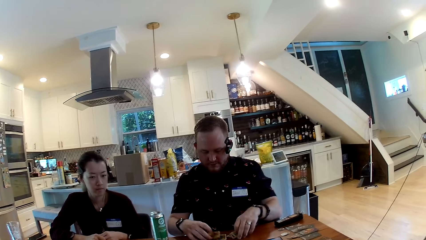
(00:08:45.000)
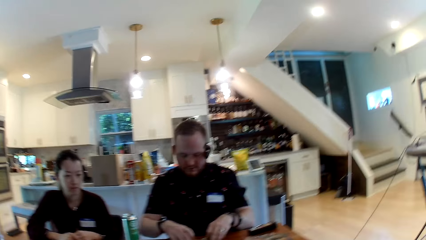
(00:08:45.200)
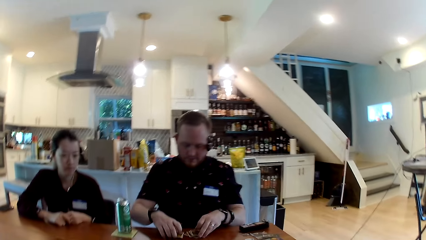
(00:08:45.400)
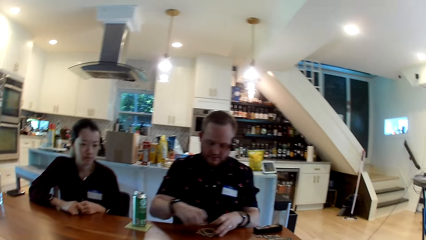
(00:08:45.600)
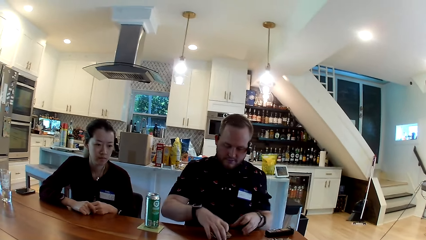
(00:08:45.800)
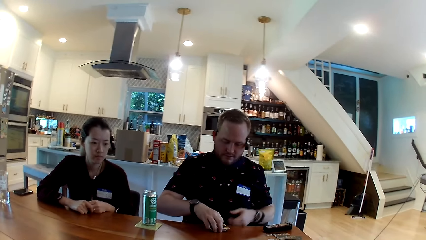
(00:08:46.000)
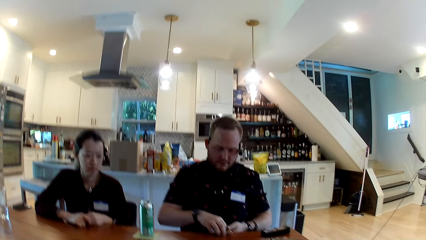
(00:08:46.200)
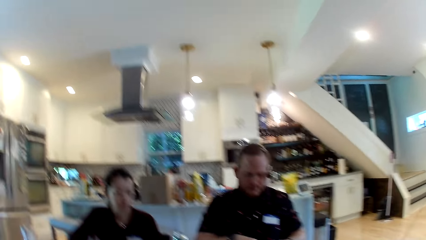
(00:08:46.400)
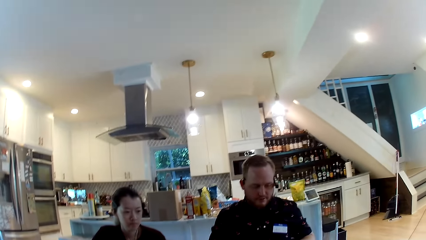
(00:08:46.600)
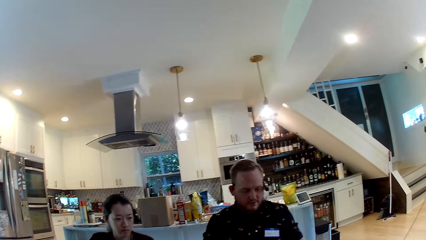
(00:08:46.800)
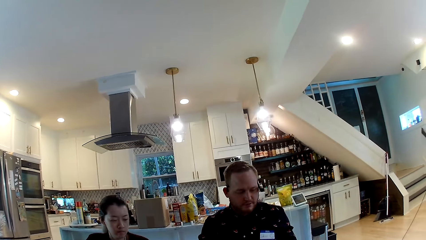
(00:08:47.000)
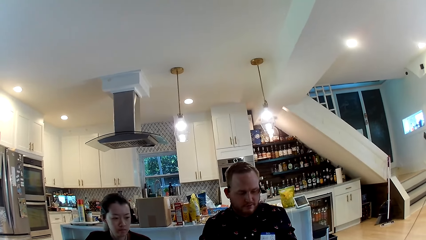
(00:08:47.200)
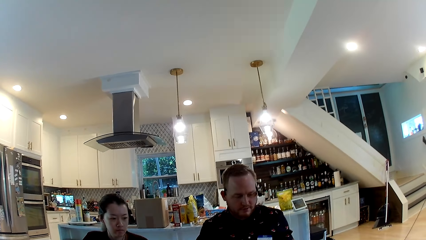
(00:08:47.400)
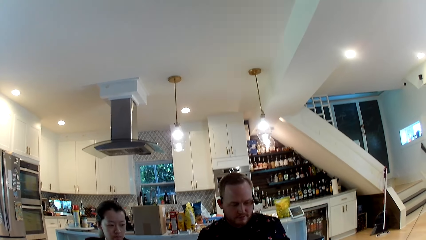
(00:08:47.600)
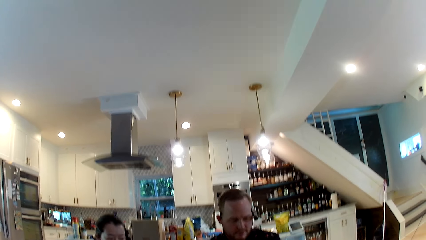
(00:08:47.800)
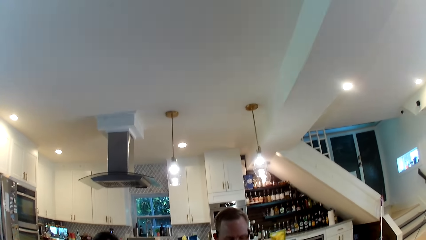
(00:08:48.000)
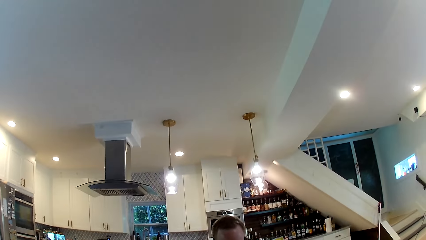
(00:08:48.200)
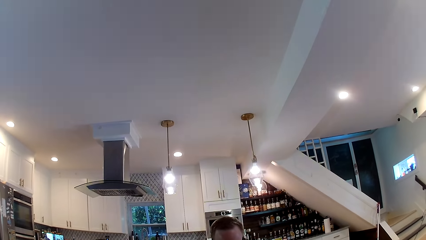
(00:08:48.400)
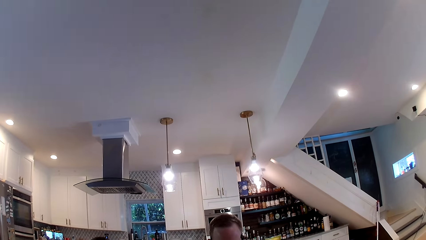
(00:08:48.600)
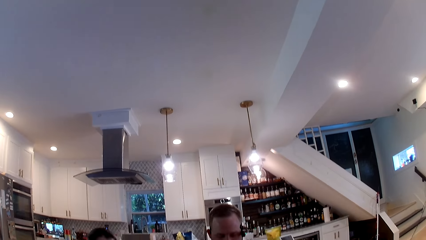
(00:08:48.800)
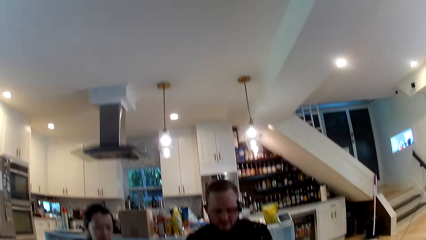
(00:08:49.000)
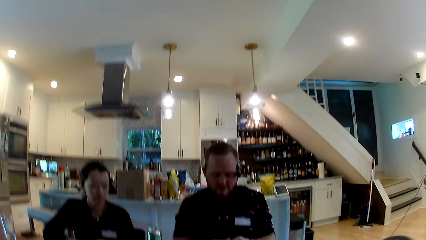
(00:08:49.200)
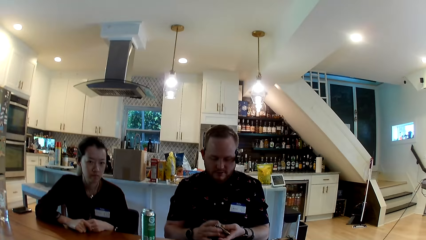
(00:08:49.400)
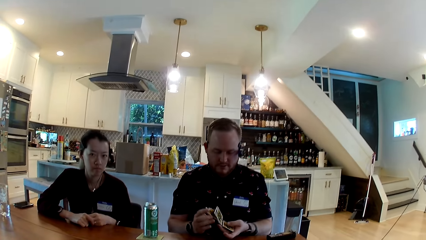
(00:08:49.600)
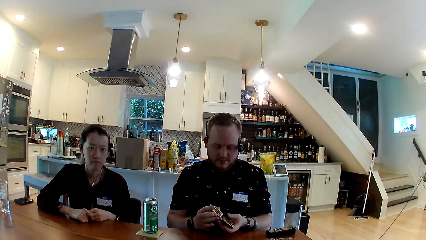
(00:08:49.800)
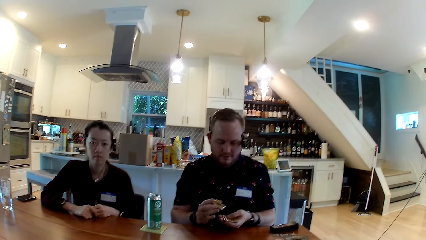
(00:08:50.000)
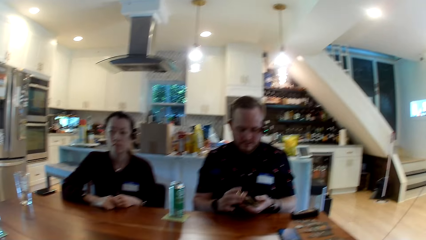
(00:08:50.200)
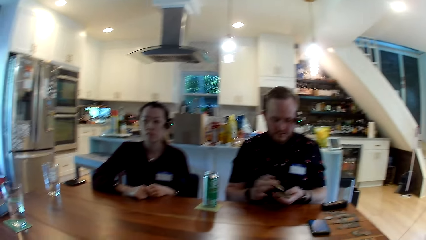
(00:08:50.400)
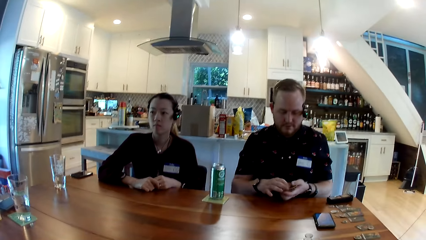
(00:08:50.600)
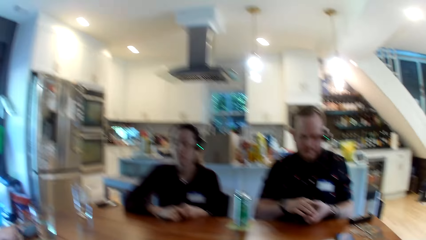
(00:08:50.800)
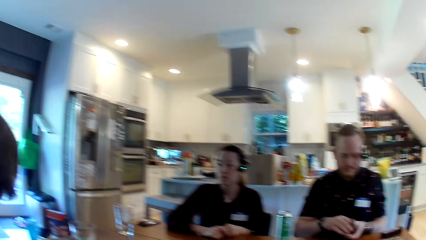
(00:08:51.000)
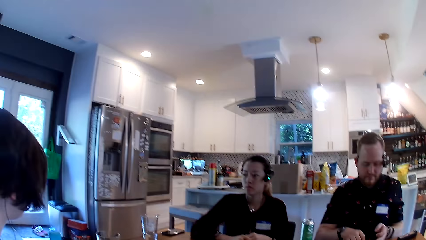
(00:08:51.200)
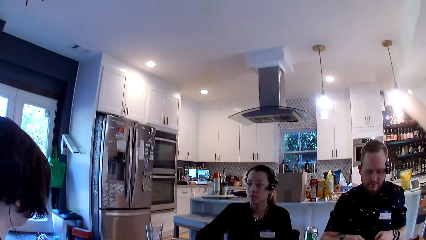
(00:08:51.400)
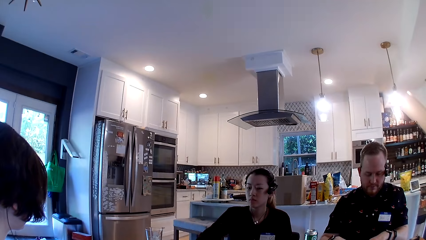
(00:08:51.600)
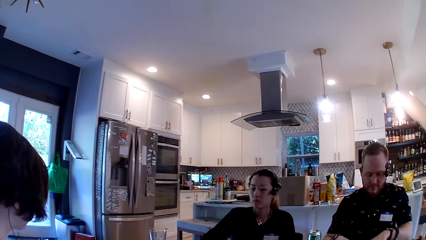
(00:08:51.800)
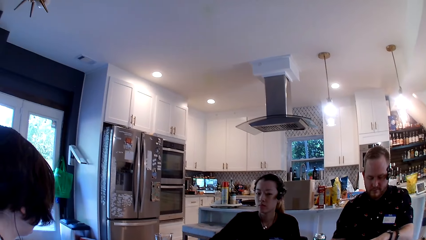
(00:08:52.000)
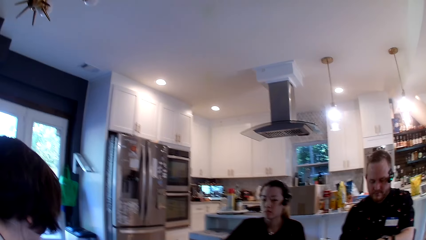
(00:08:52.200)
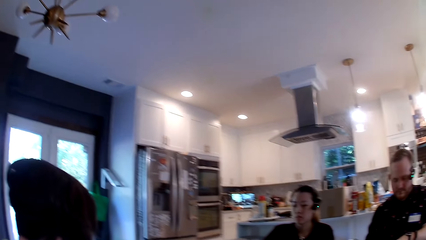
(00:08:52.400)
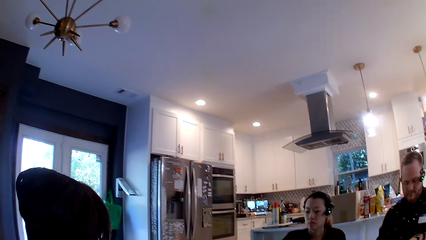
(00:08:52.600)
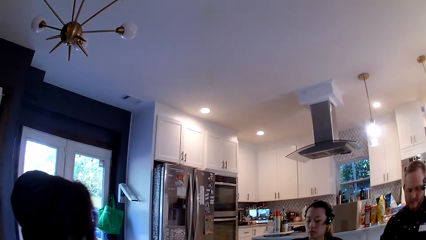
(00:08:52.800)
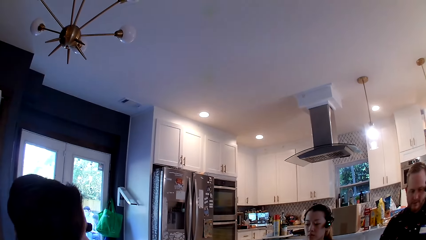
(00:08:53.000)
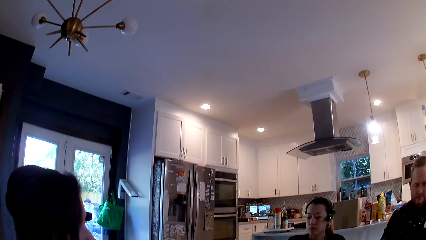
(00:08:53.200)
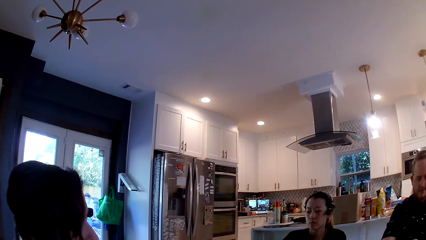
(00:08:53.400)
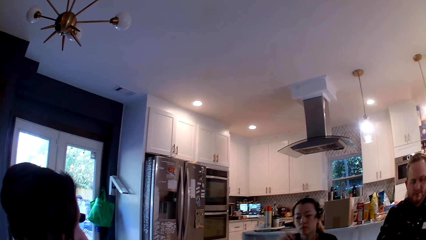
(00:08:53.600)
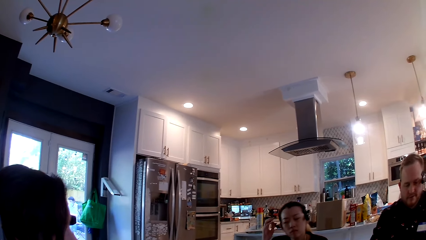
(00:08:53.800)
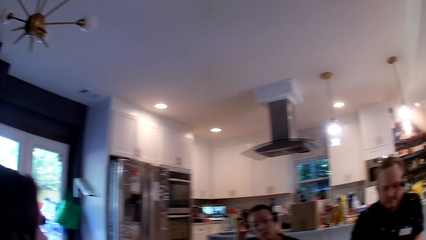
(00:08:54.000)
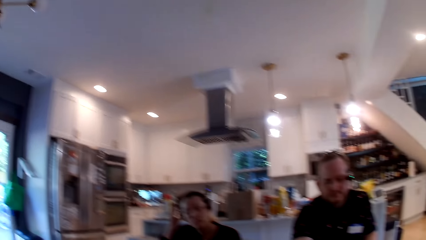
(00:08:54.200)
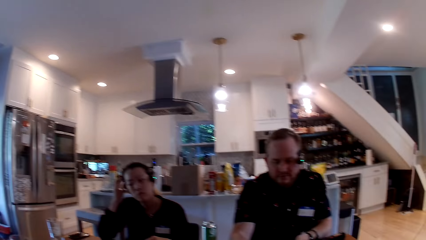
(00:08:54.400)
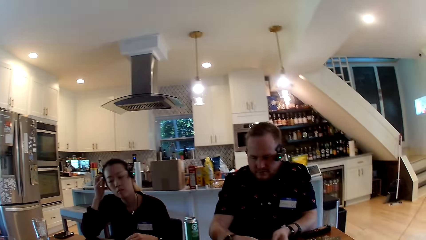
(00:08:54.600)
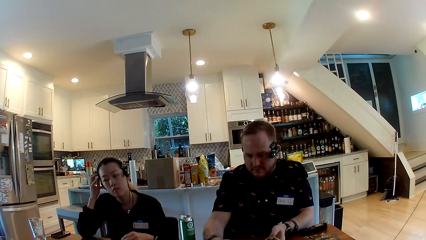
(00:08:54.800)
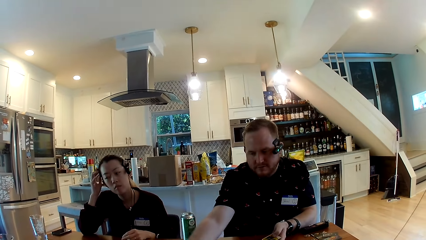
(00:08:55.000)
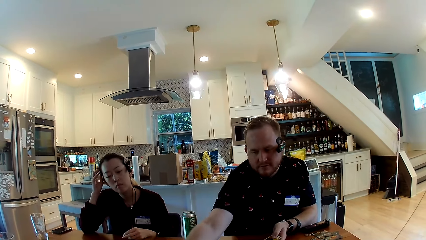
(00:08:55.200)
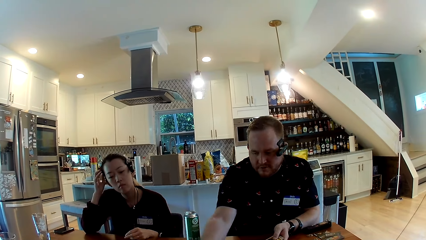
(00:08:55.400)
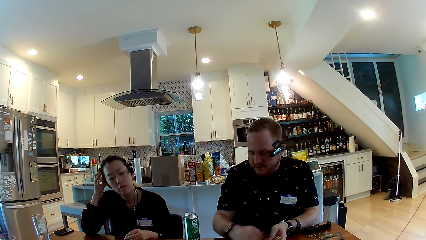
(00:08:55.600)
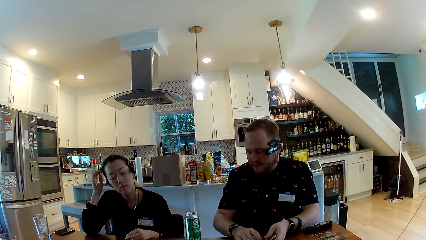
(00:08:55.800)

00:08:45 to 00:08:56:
The camera wearer looks around. A man shuffles cards. The camera wearer looks around. A woman touches her head with her right hand. The man deals out the cards on the table with his right hand.

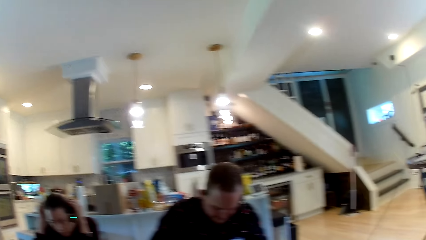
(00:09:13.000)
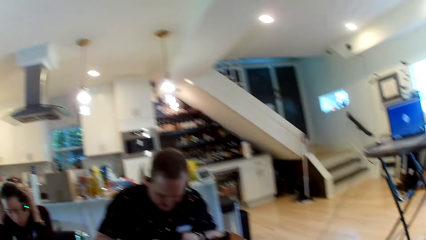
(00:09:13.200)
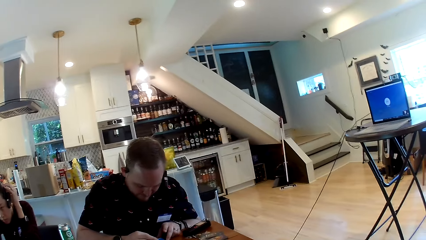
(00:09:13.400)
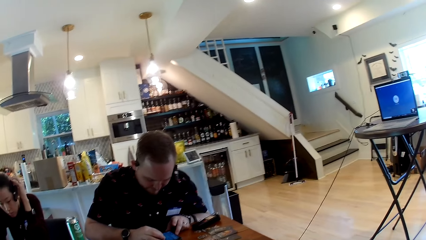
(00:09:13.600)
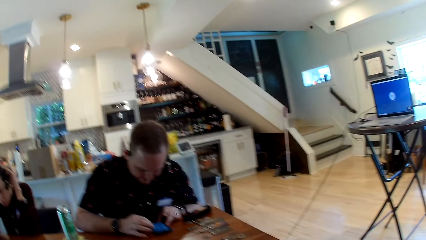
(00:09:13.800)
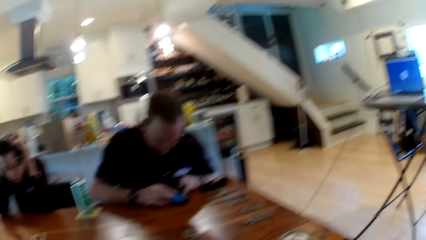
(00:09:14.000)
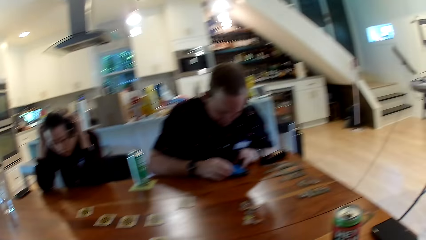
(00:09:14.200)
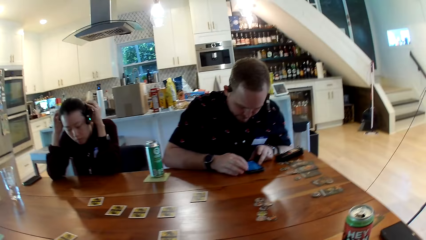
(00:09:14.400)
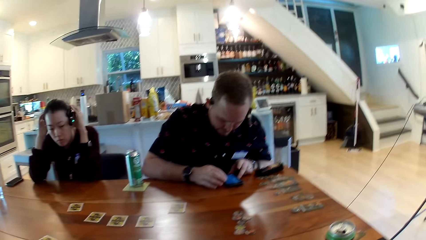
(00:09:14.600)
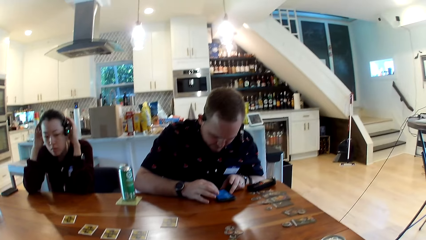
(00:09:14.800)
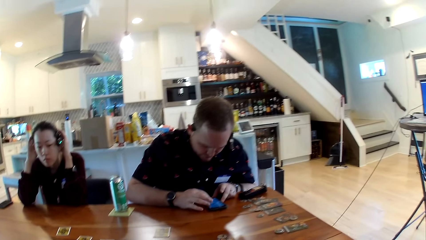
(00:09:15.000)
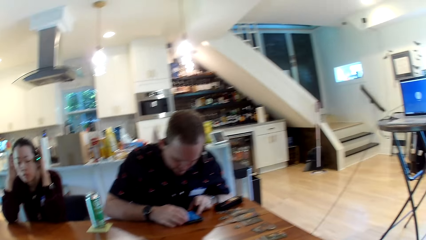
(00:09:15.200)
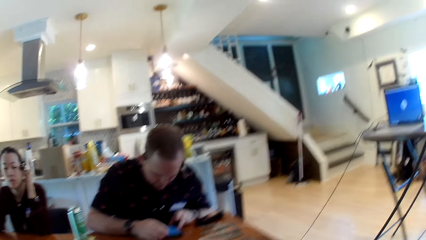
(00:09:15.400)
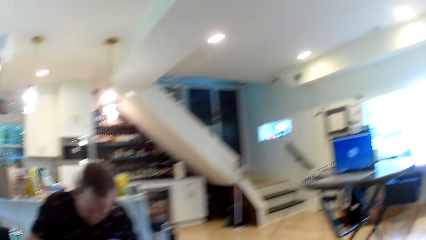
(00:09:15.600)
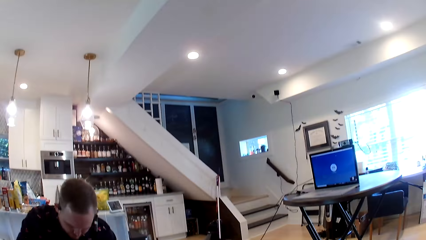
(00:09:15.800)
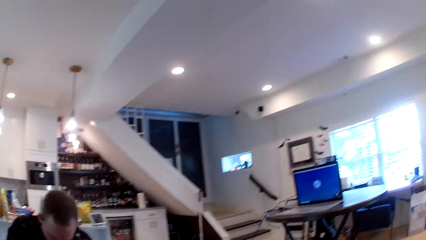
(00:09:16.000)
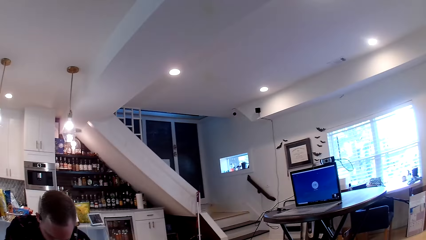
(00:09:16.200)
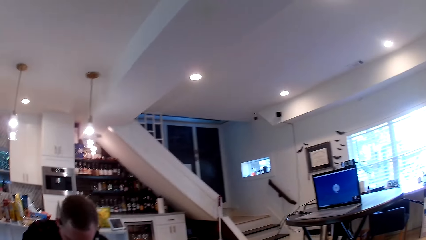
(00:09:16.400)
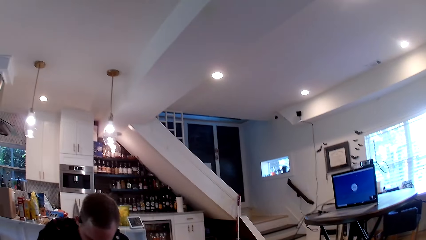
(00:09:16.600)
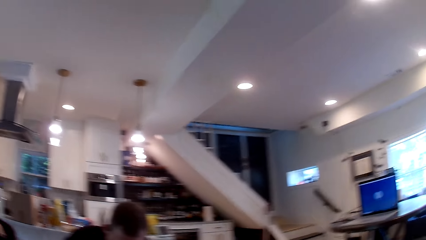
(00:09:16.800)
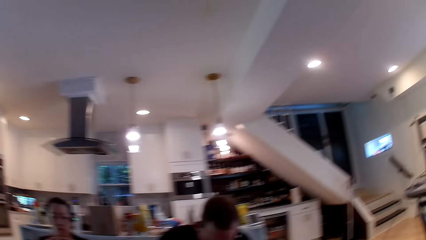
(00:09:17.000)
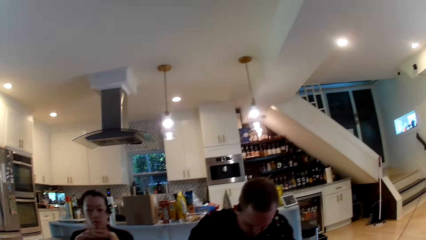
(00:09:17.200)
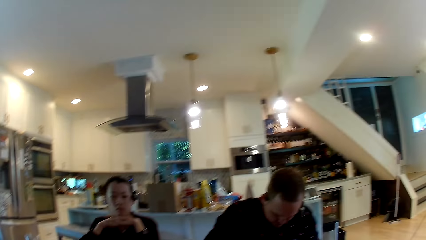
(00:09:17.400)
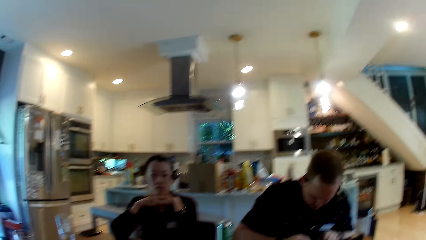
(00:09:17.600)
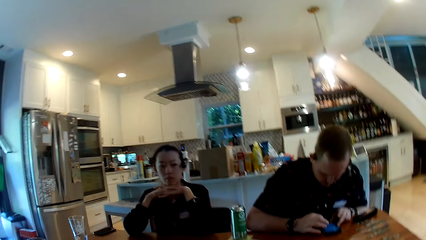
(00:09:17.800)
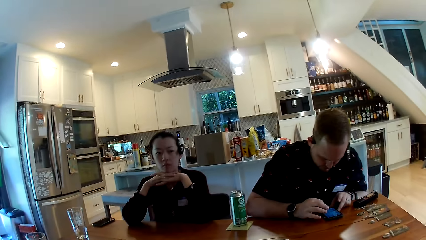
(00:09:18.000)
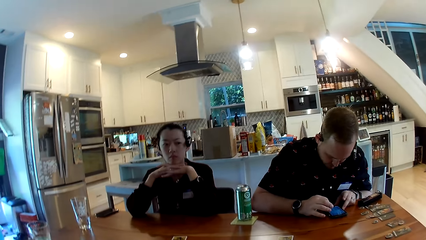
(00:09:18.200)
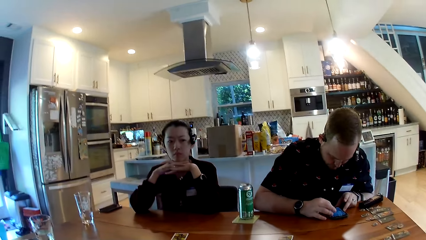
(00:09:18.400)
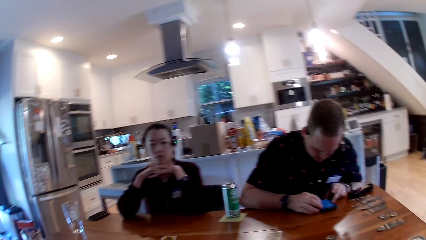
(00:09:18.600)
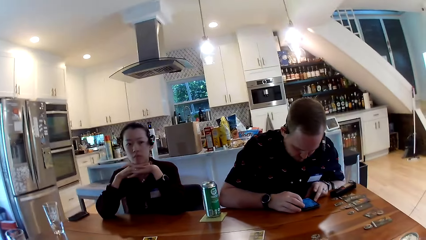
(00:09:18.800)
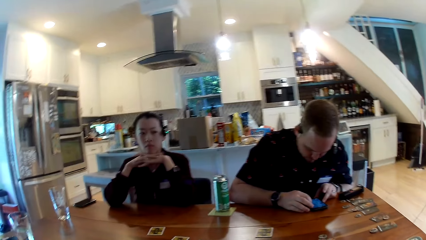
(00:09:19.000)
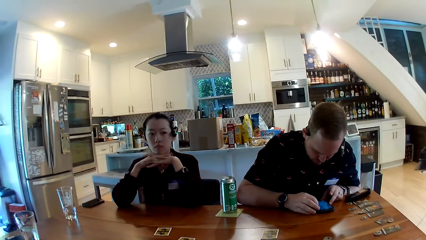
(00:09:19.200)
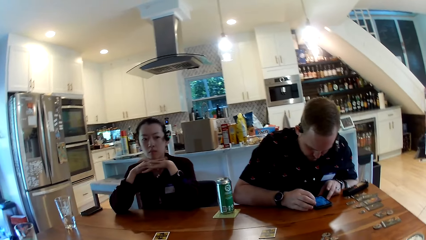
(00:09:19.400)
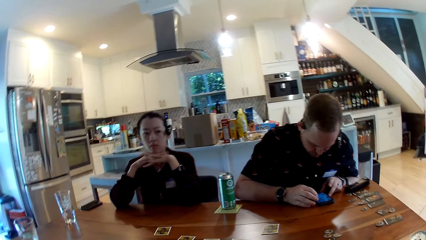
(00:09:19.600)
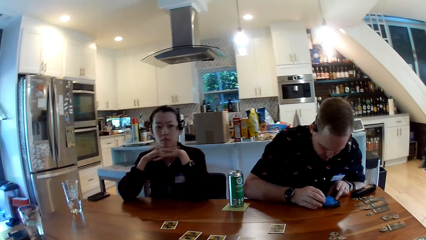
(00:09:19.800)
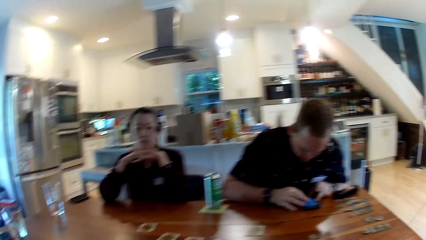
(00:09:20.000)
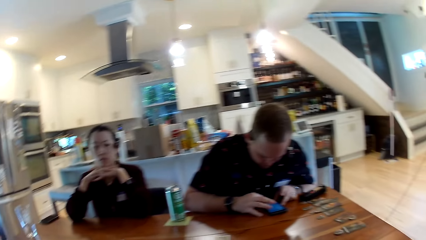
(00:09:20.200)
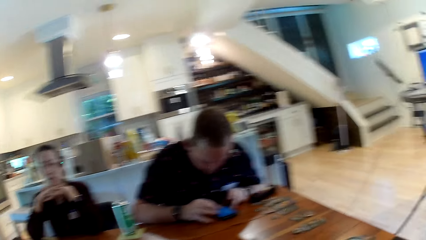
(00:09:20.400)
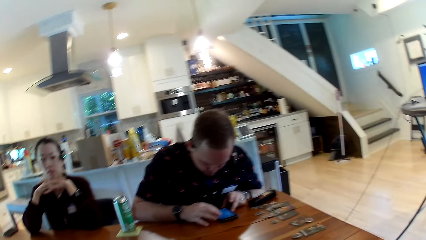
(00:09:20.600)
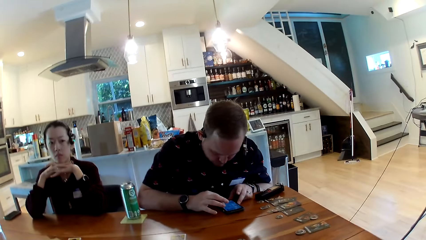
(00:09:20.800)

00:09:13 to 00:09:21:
The camera wearer talks with a man. The man operates the phone. A person scrolls the phone.
